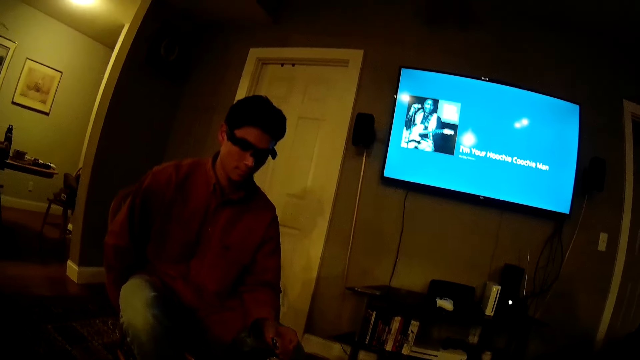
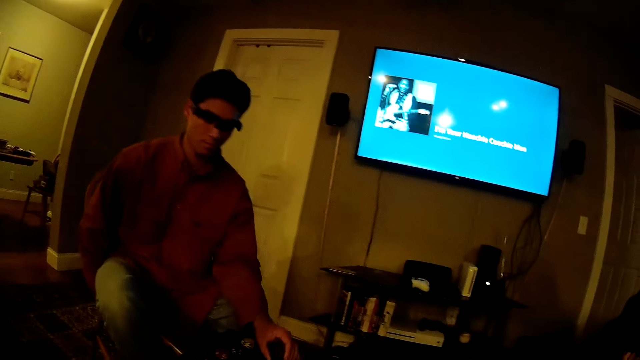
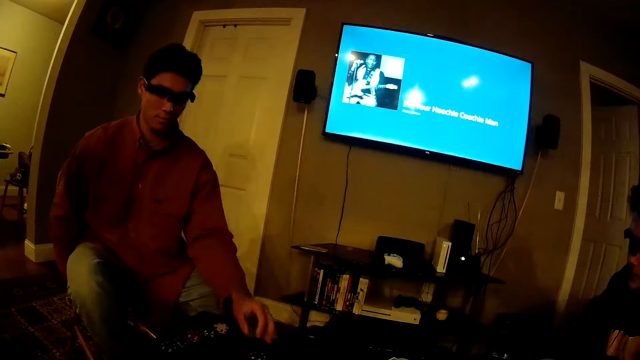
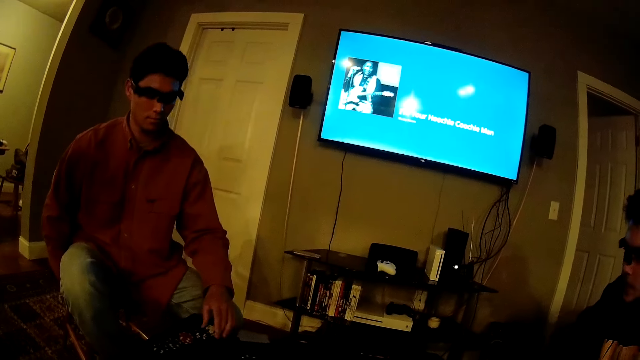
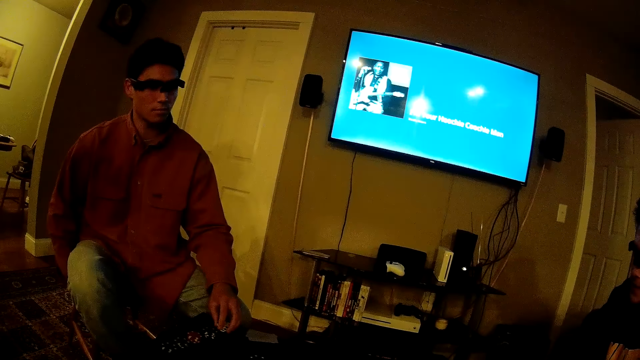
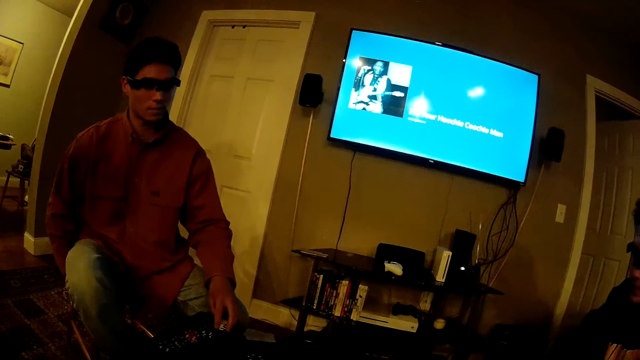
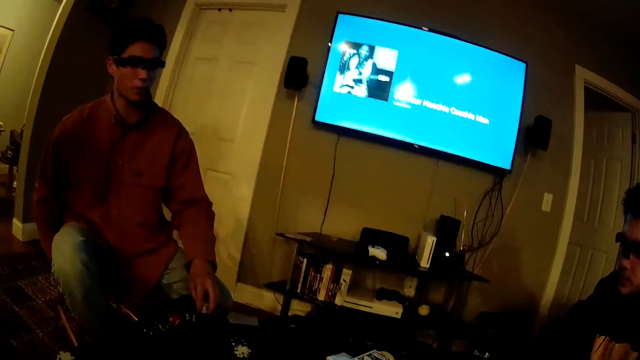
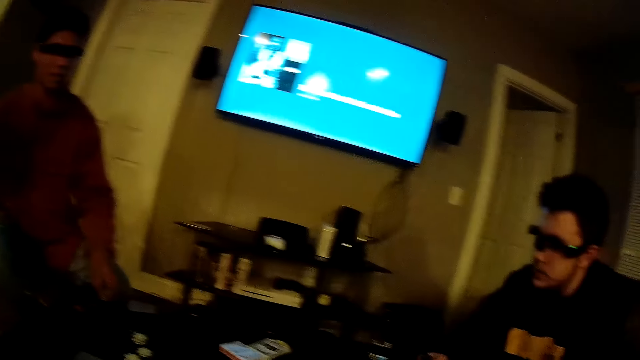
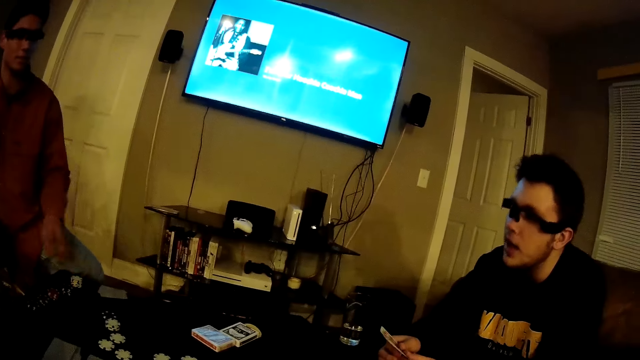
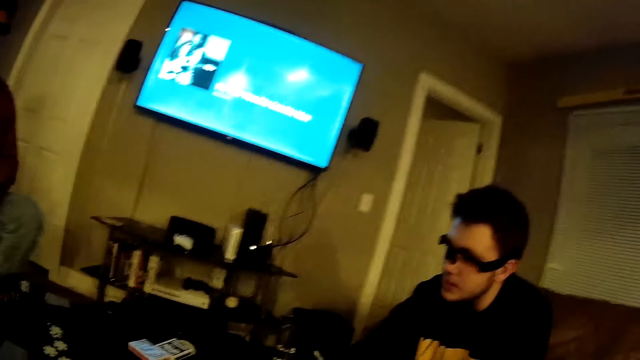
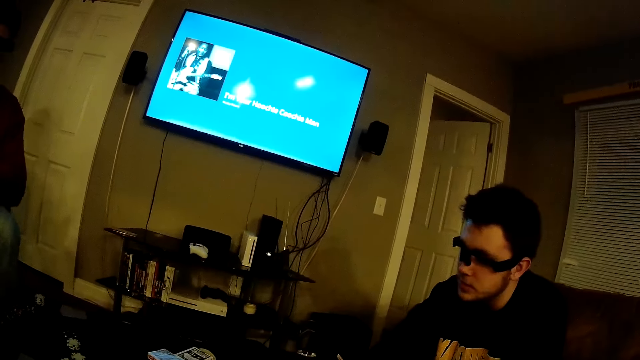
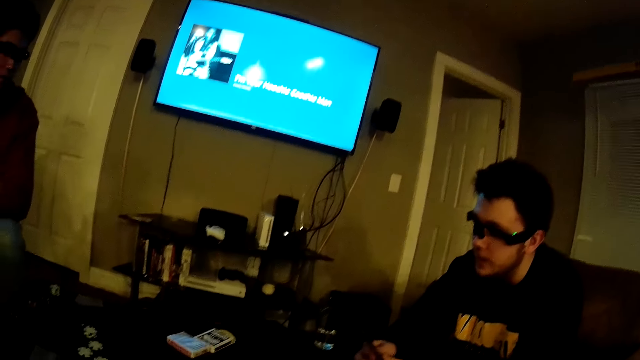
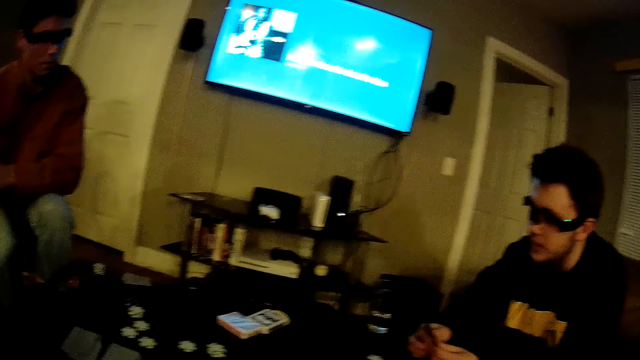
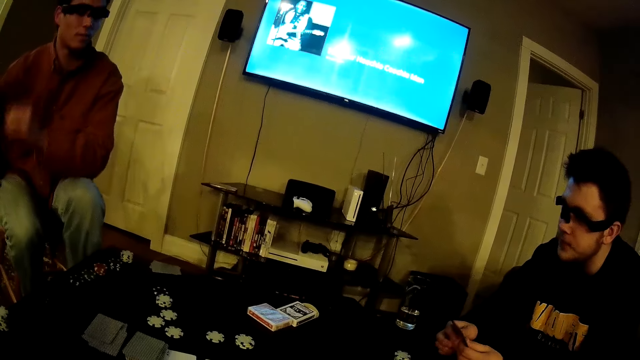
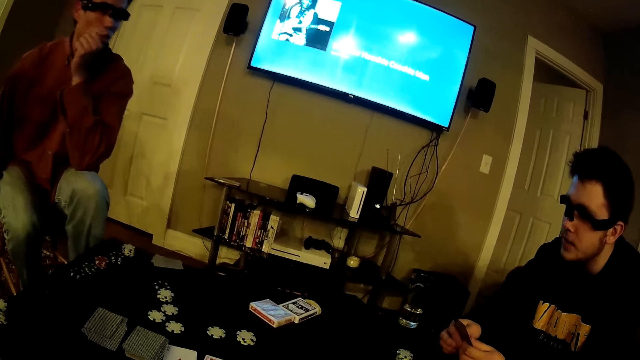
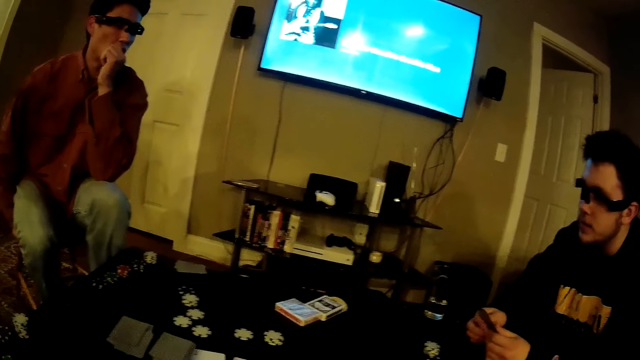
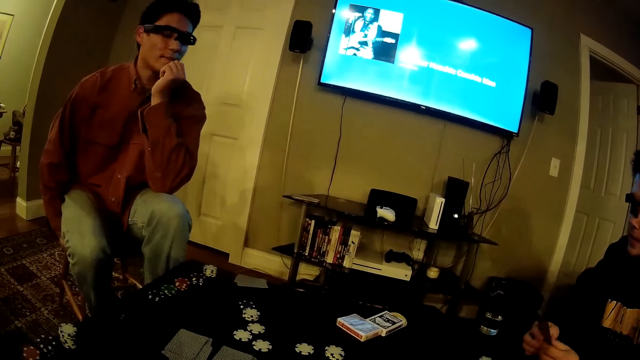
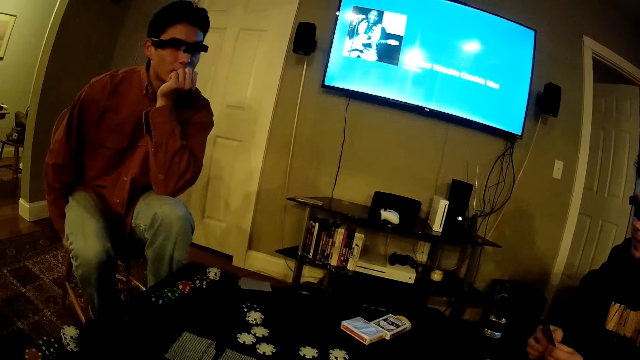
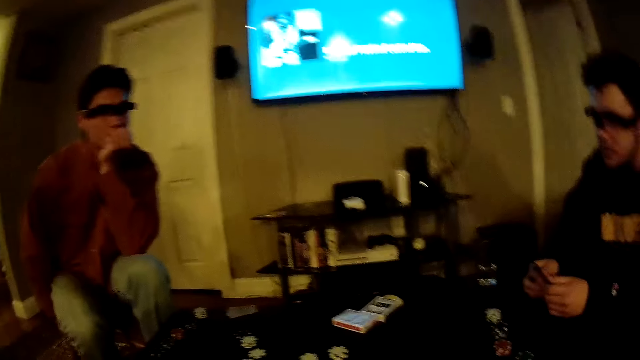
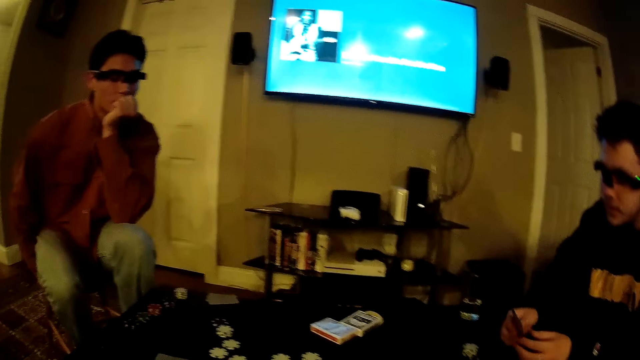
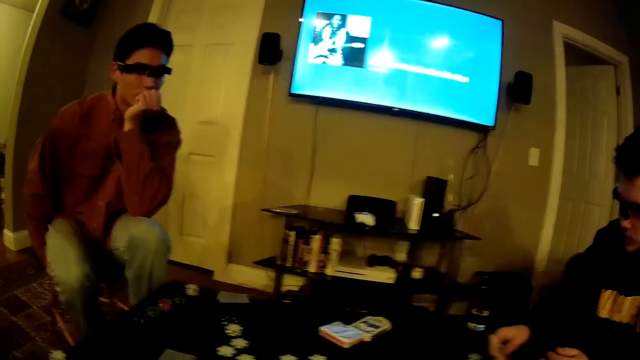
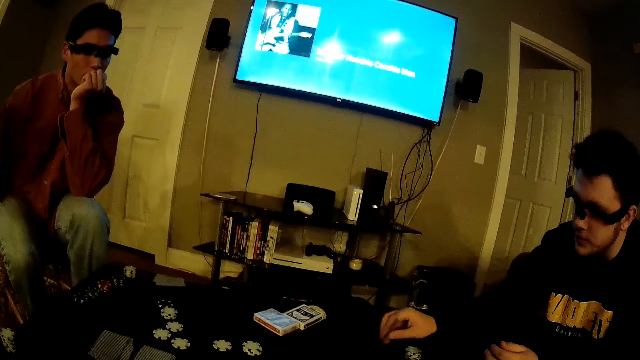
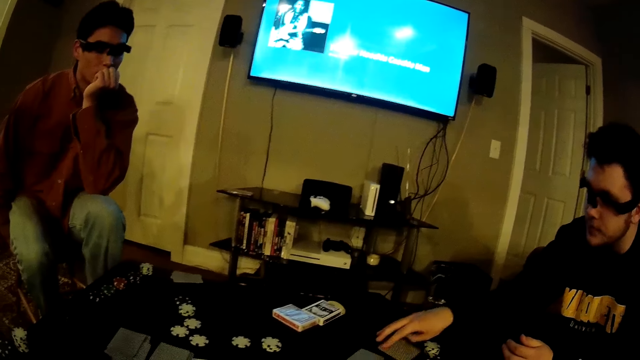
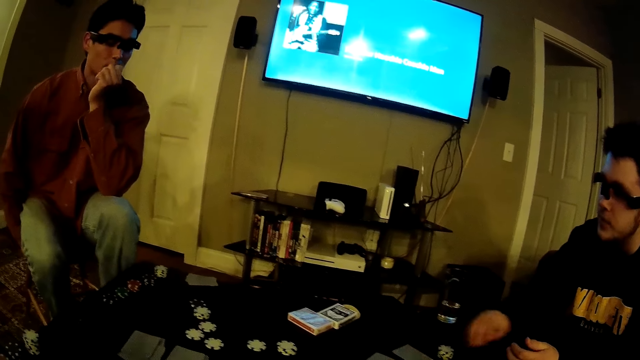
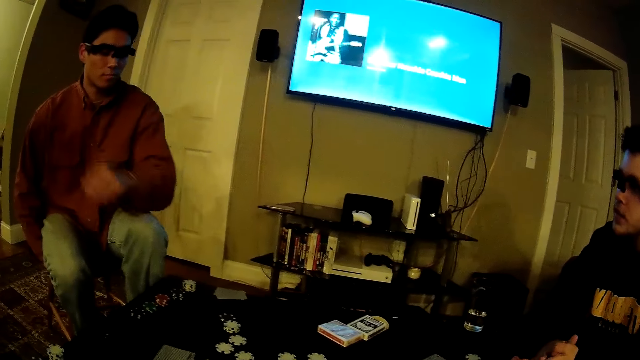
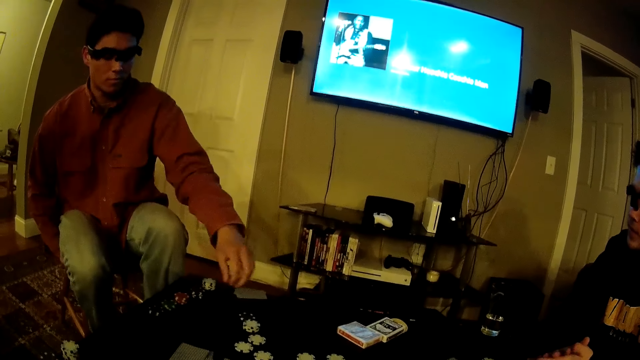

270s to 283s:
A man plays a poker game. Another man nods his head. The first man holds his cheek. A third man places a card on the table with his right hand. The second man plays a poker game.

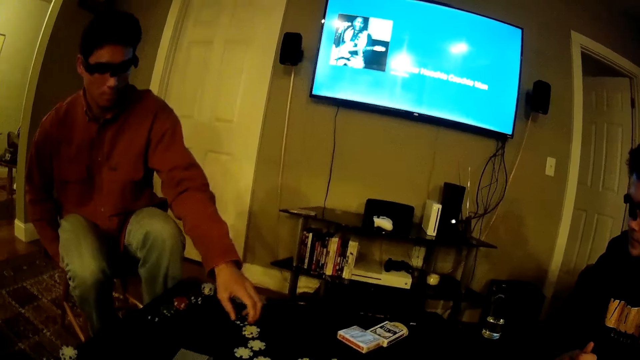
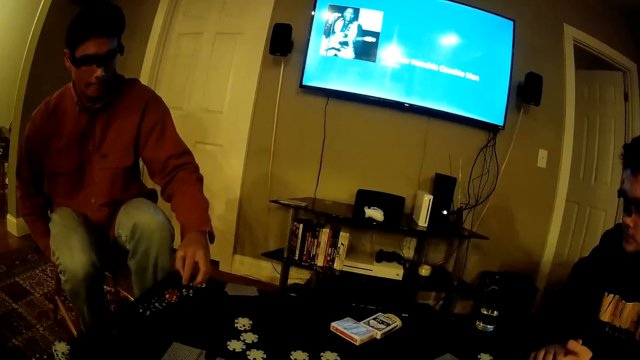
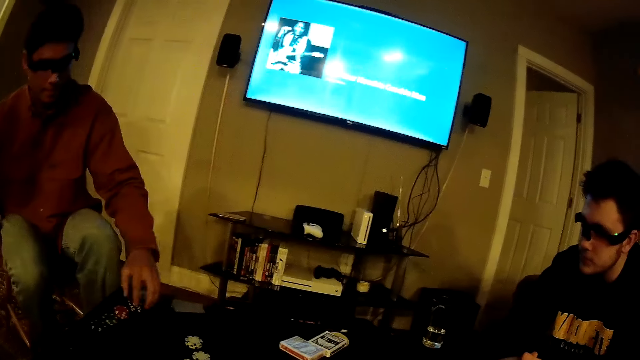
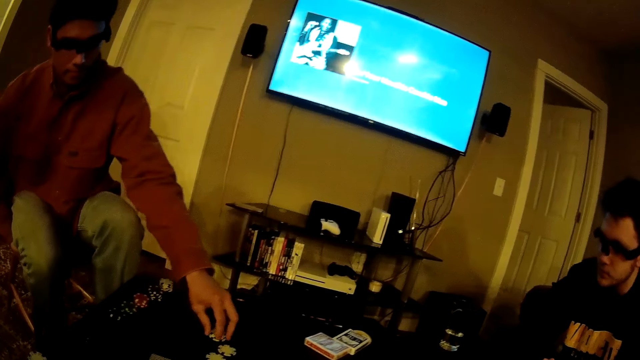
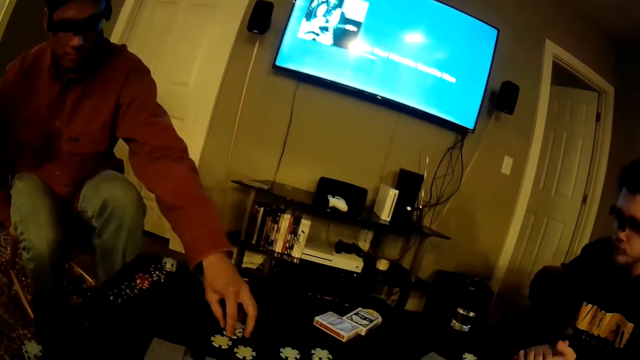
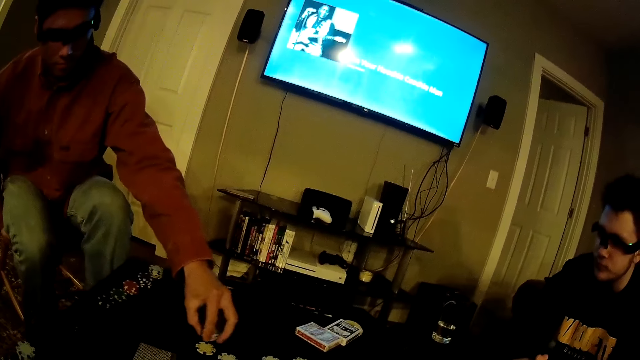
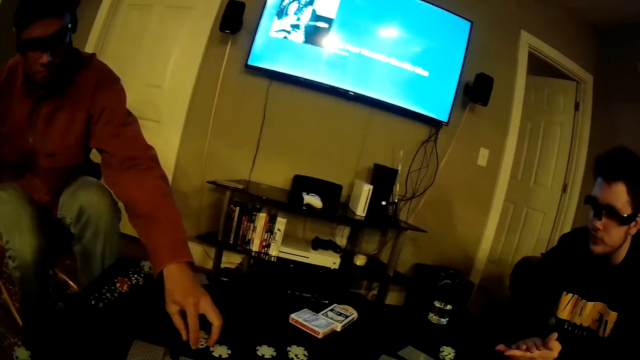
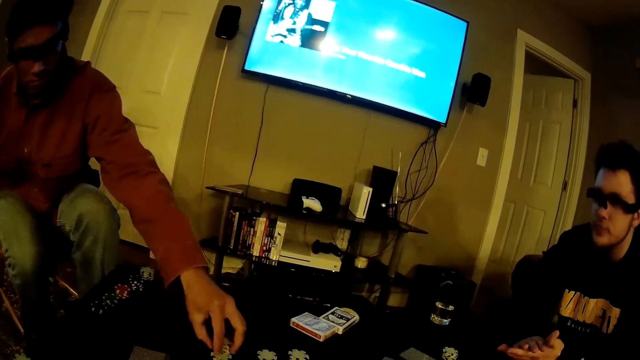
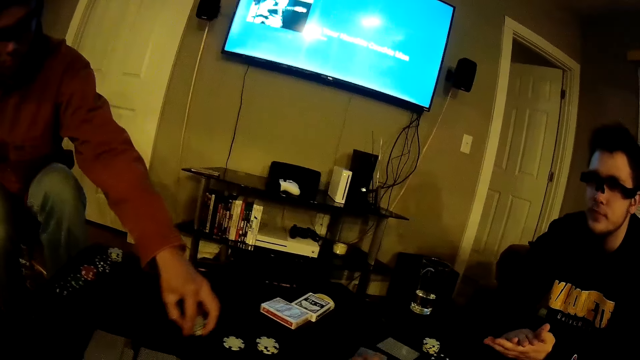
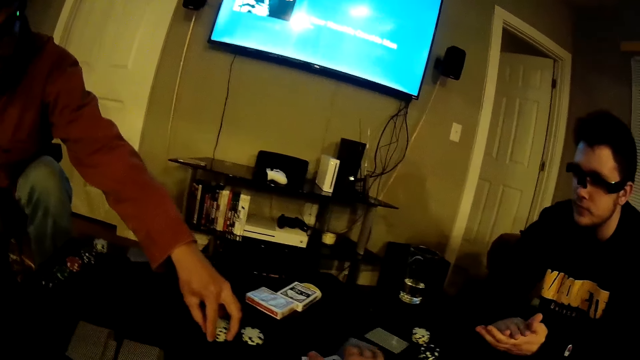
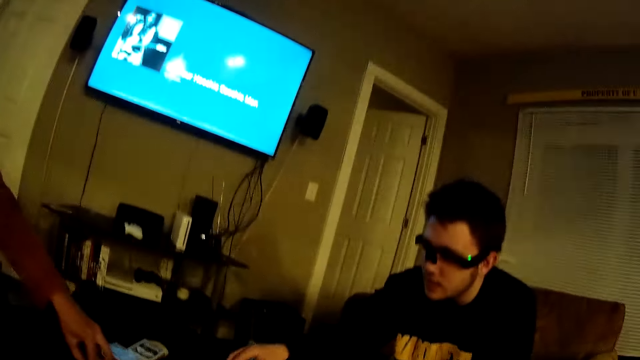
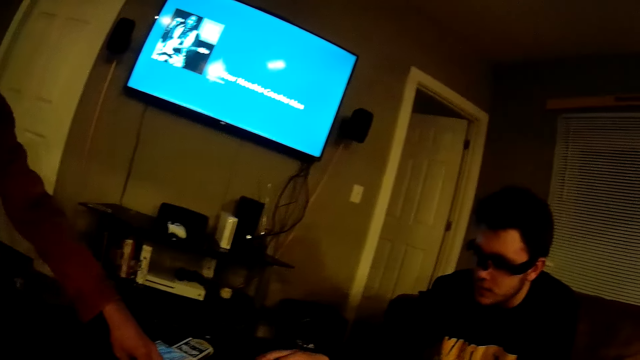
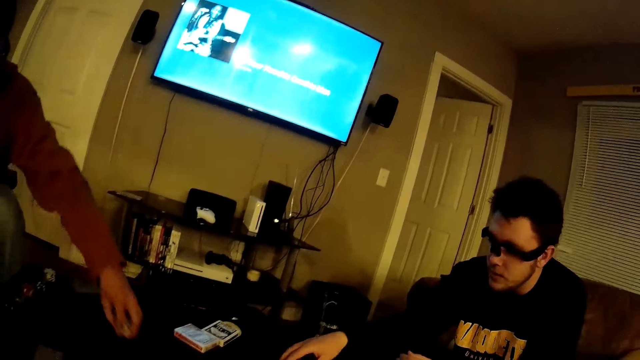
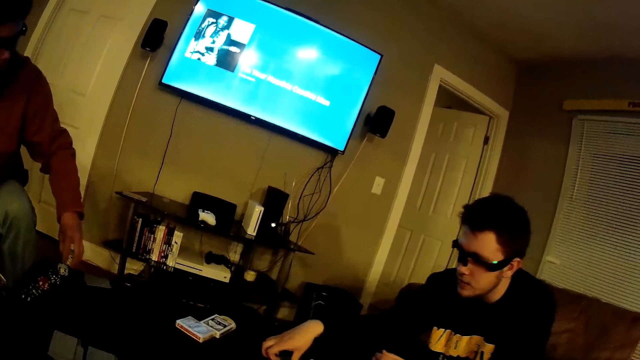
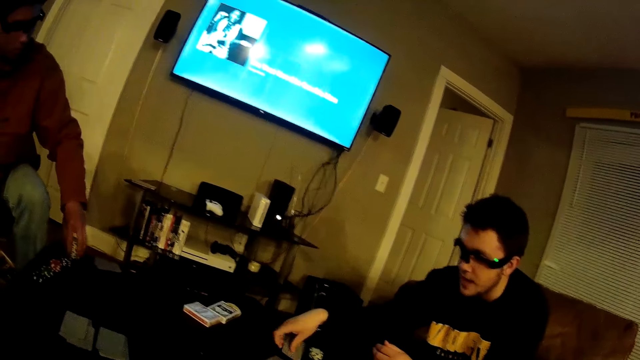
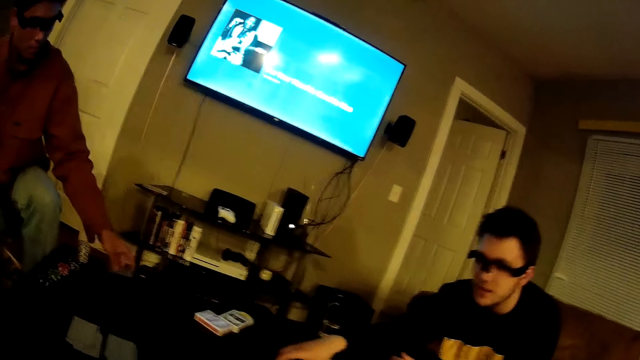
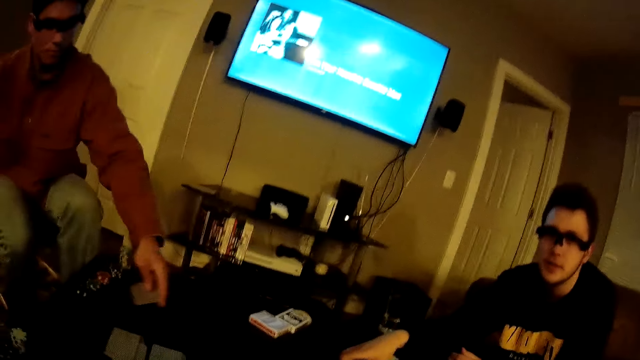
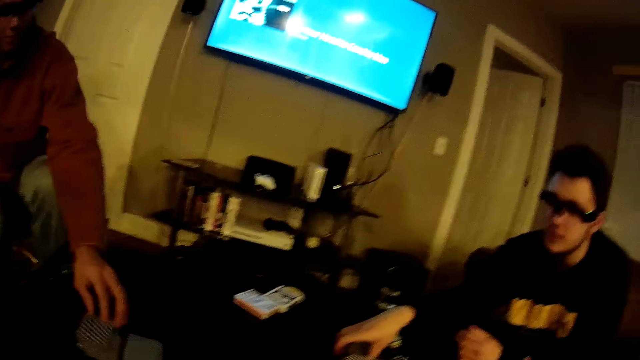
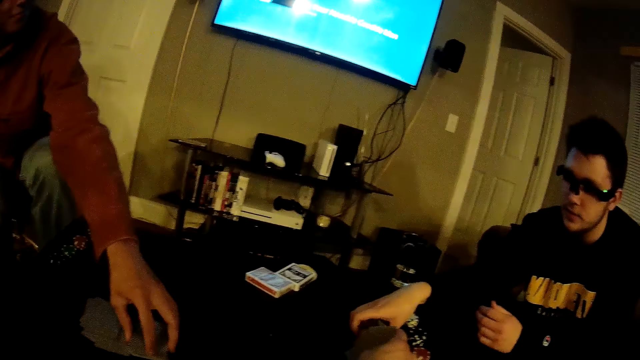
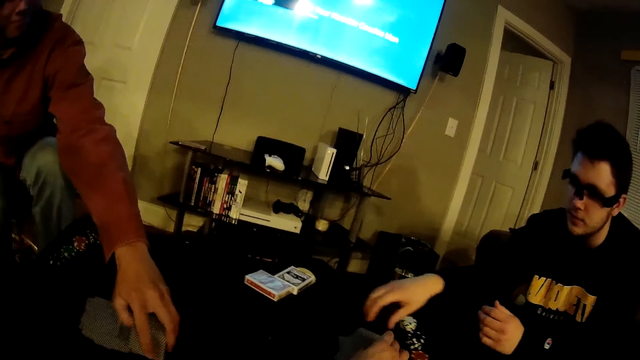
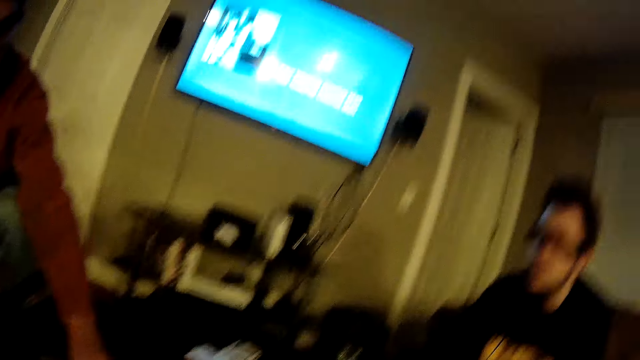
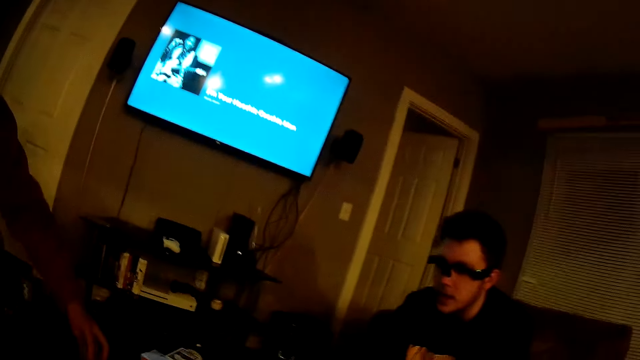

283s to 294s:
A man picks a poker chip from the table with his left hand. Another man plays a poker game. The first man places the poker chip on a pile of poker chips with his left hand and picks all the poker chips from the table with his left hand. A third man places chips on the table. A fourth man touches some cards on the table with his right hand. A fifth man moves some cards on the table using his left hand. The third man places a card on the table. The camera wearer touches some cards on the table with his right hand. He converses with the third man. The fifth man drags a deck of cards towards him using his left hand.
